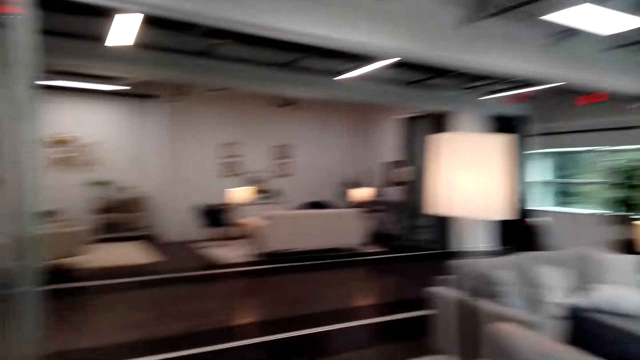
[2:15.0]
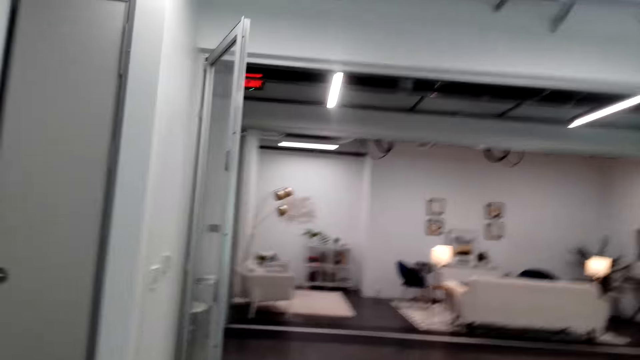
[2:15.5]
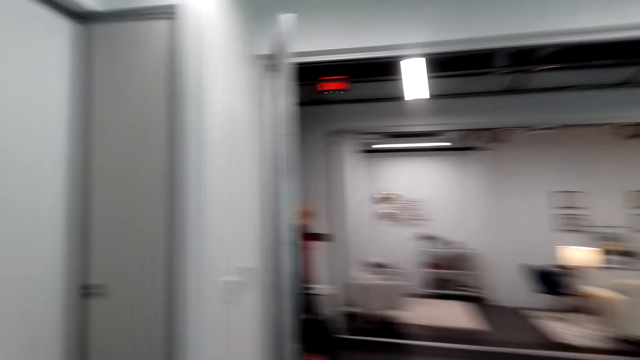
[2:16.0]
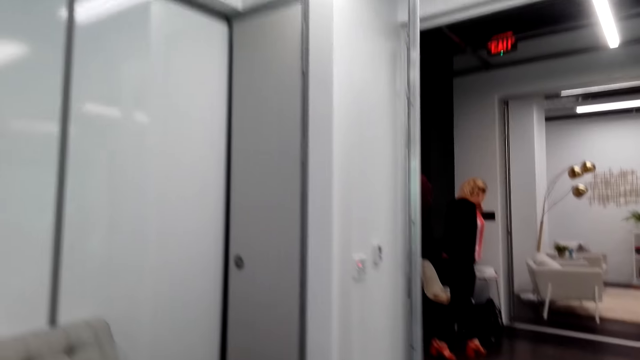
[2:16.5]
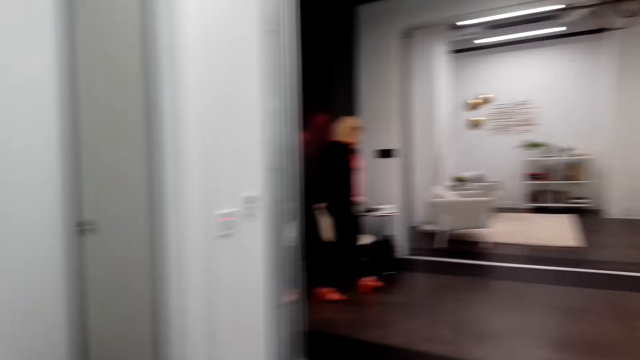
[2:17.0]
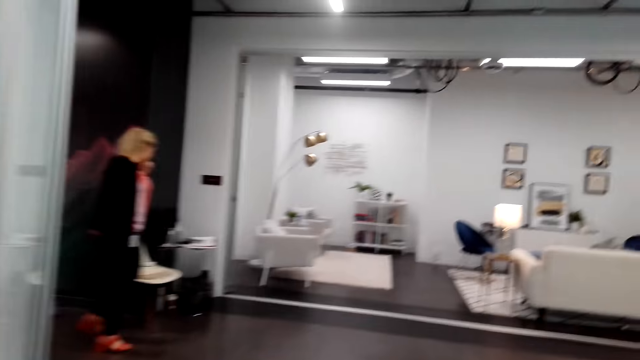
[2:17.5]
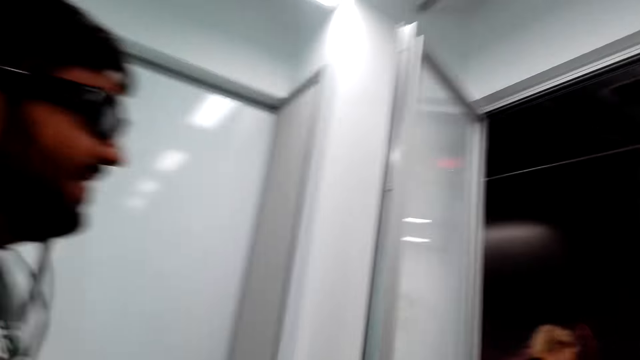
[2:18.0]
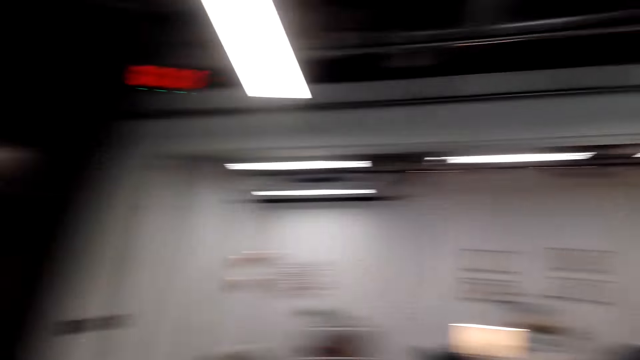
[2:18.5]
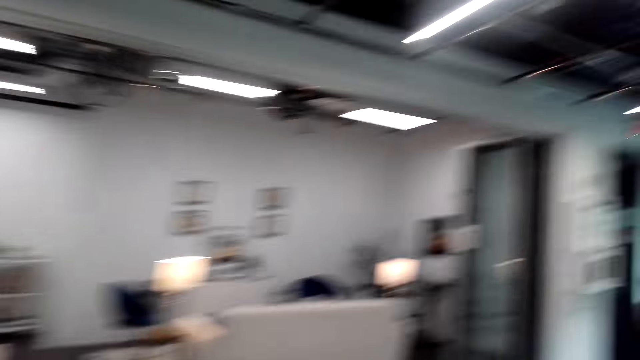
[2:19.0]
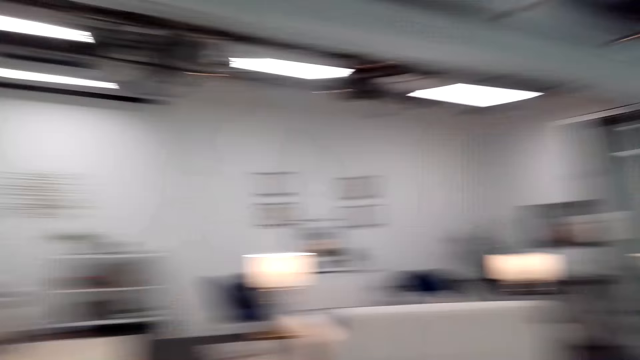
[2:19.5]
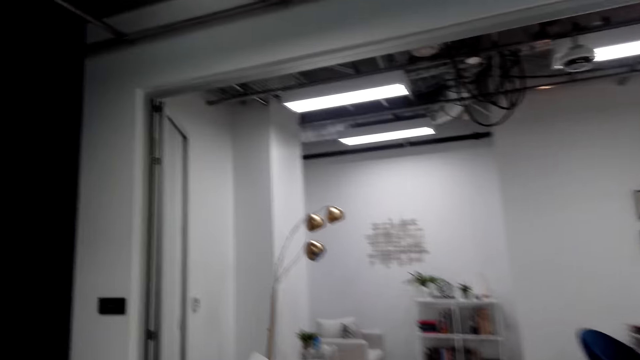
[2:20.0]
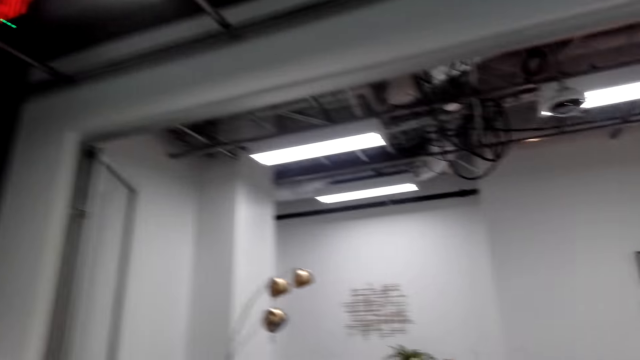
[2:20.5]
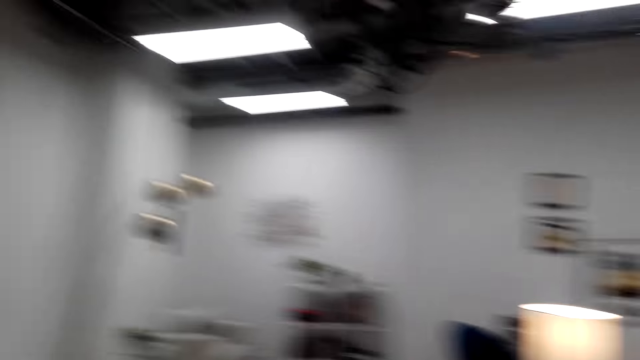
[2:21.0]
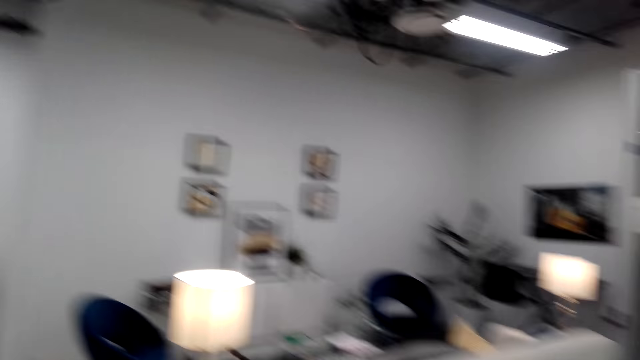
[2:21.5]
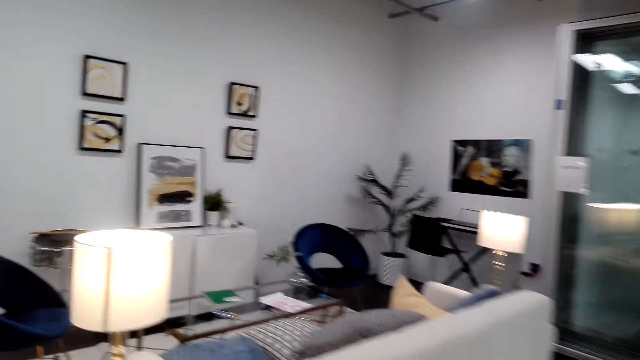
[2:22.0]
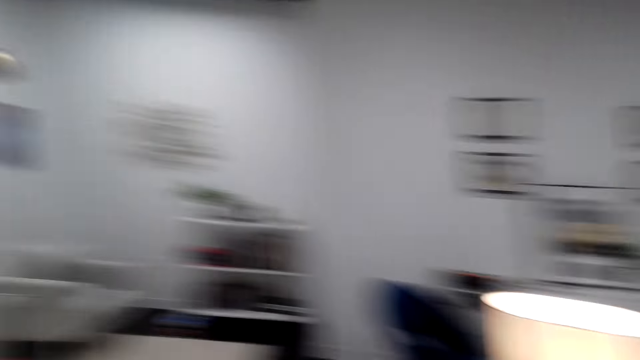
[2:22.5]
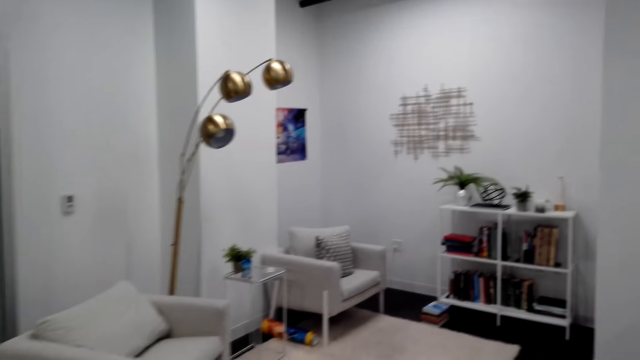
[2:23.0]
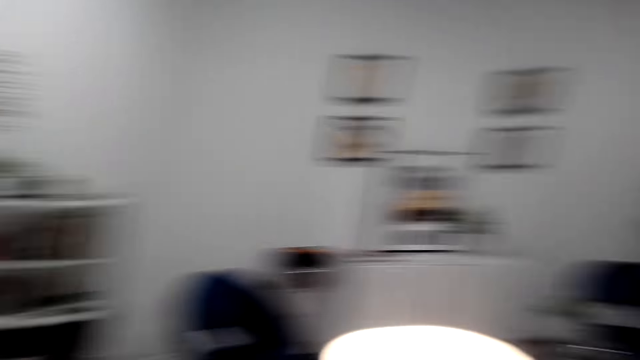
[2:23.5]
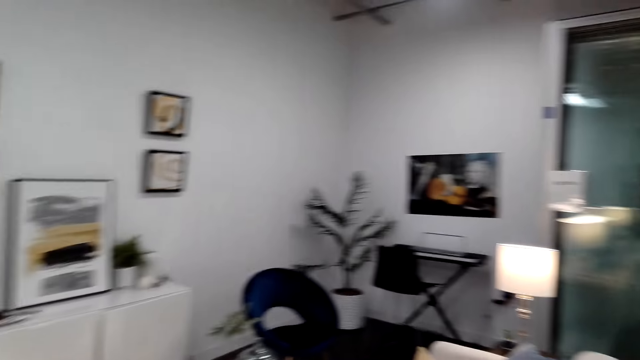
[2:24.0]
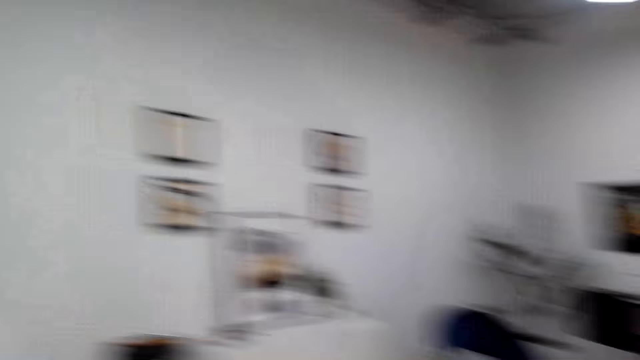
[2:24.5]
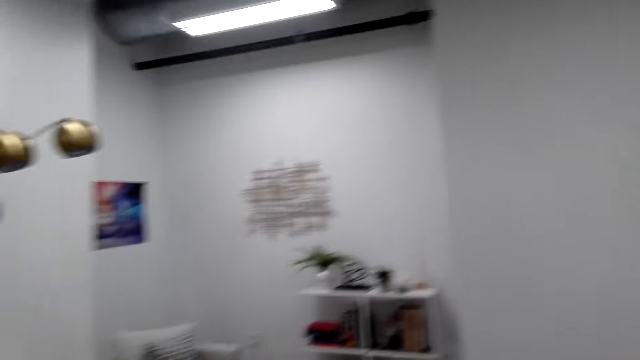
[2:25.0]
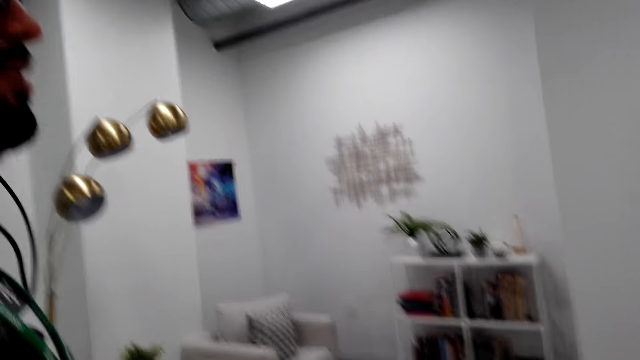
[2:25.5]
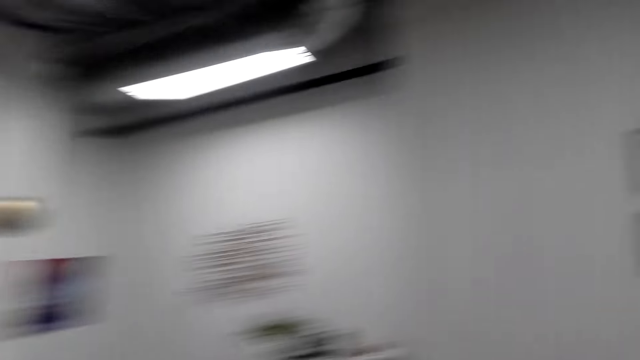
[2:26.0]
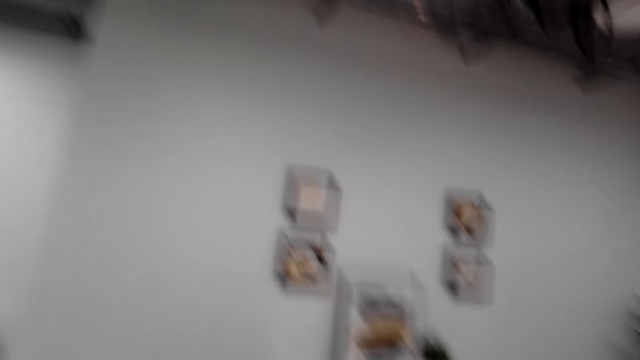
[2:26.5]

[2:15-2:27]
The camera wearer walks towards the living area. They talk with a man. They look around the living area.

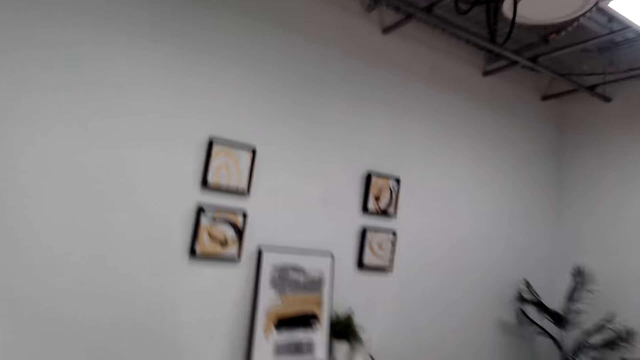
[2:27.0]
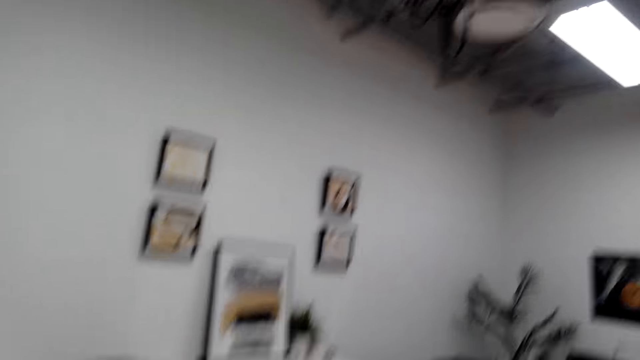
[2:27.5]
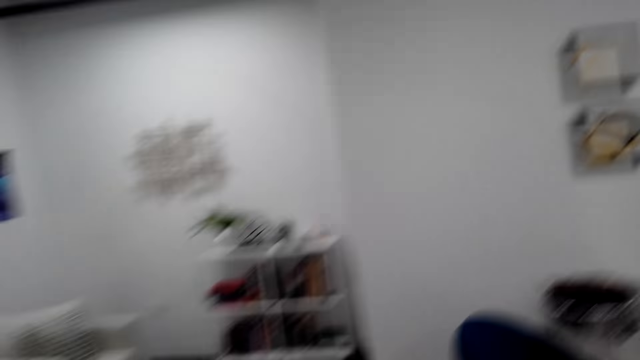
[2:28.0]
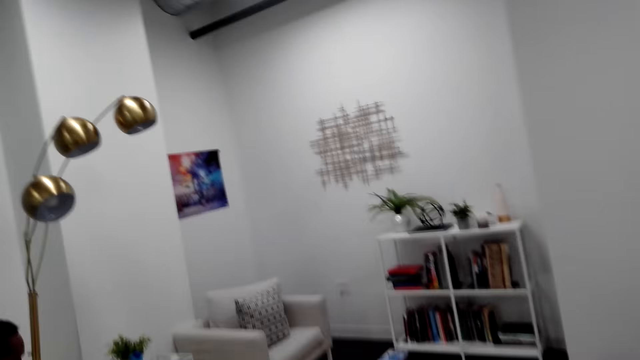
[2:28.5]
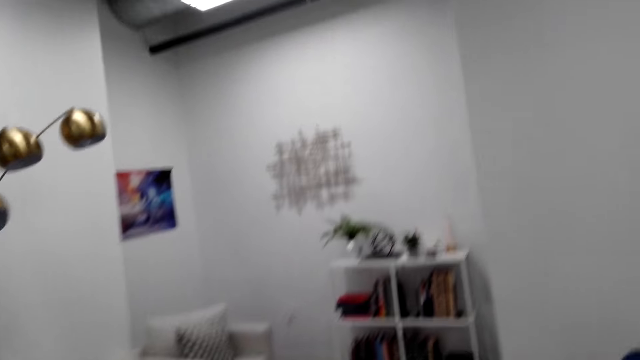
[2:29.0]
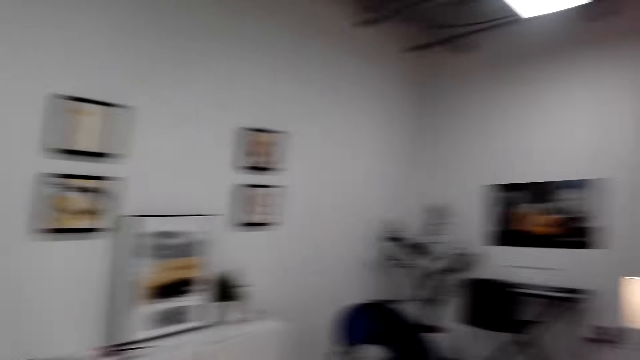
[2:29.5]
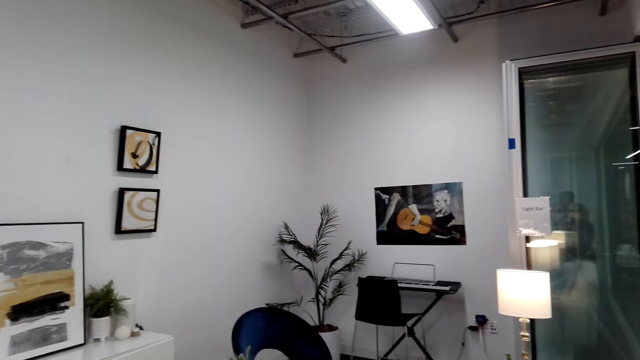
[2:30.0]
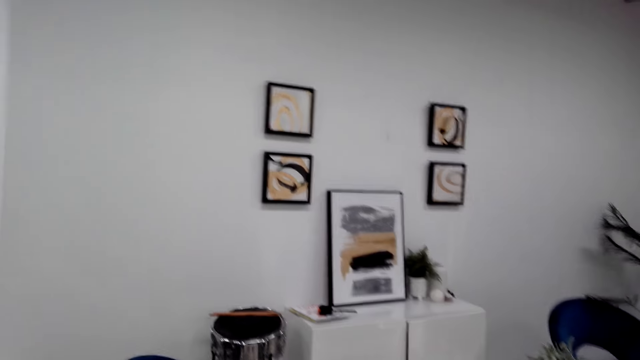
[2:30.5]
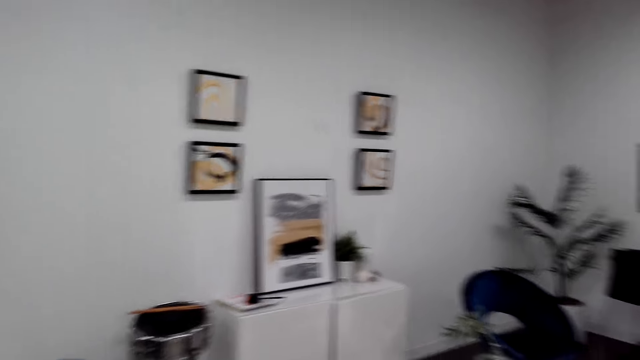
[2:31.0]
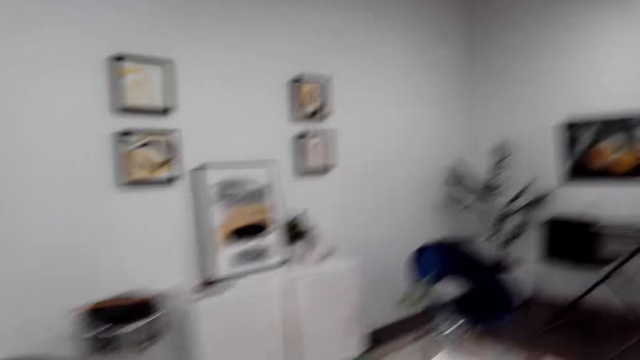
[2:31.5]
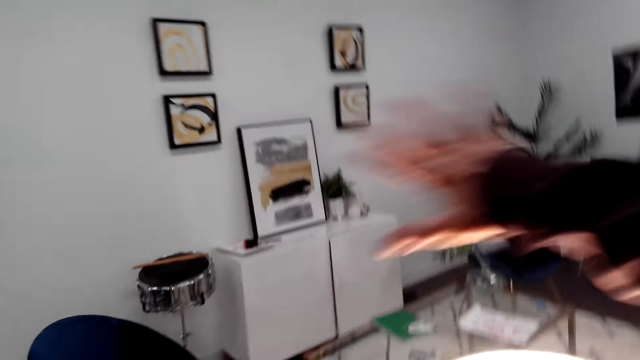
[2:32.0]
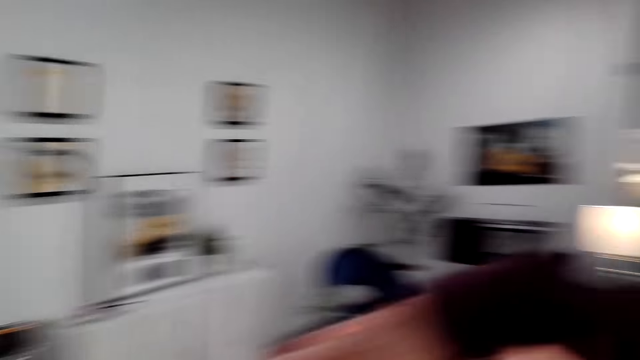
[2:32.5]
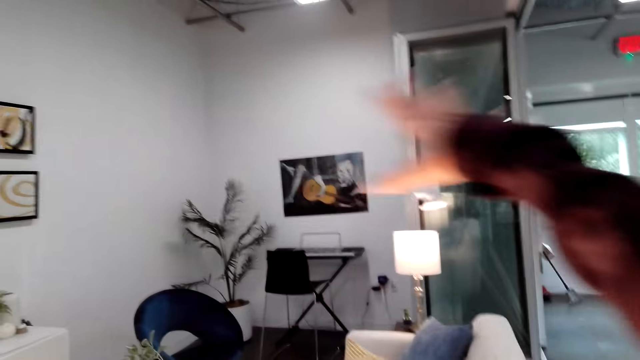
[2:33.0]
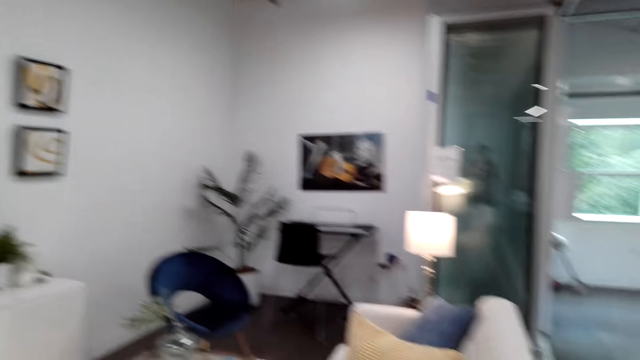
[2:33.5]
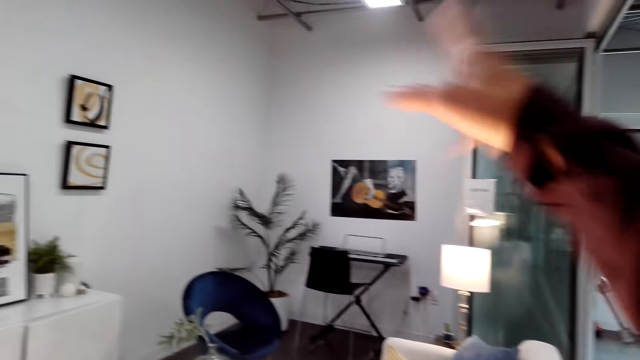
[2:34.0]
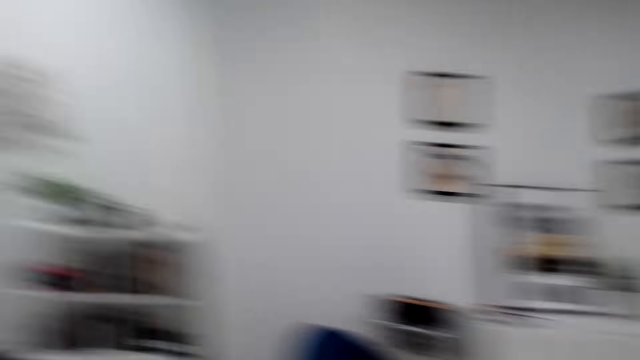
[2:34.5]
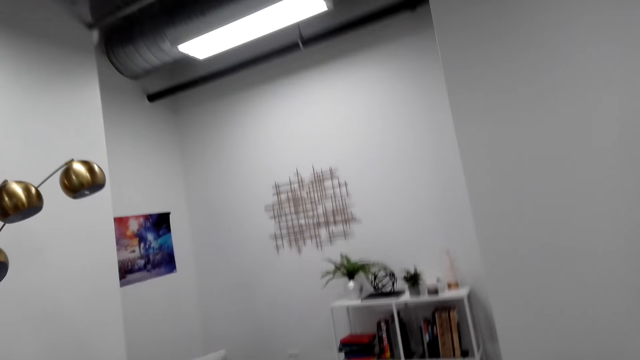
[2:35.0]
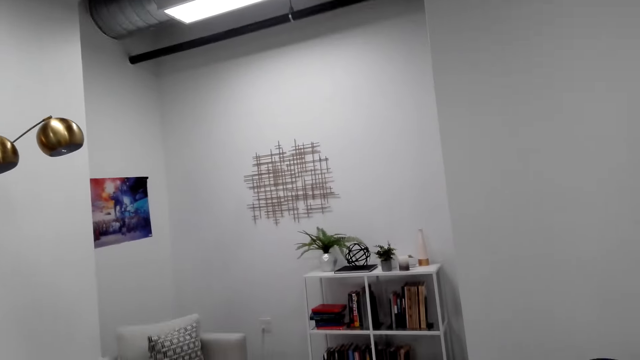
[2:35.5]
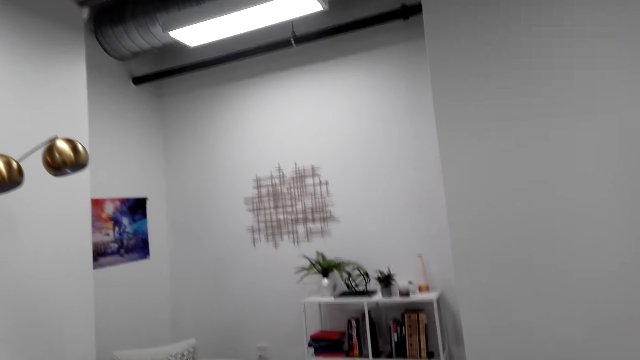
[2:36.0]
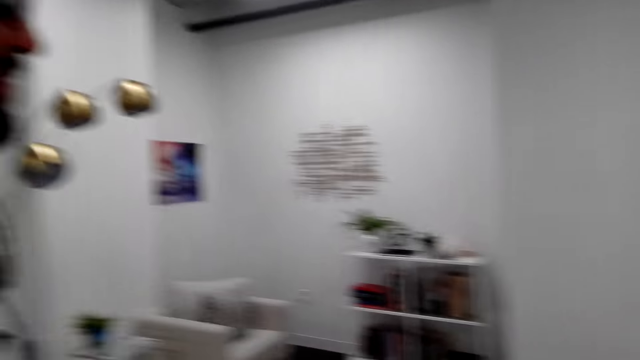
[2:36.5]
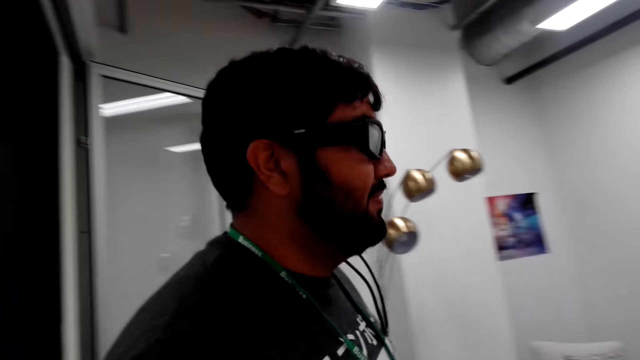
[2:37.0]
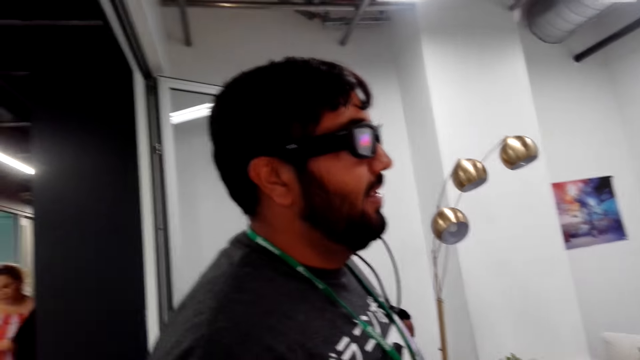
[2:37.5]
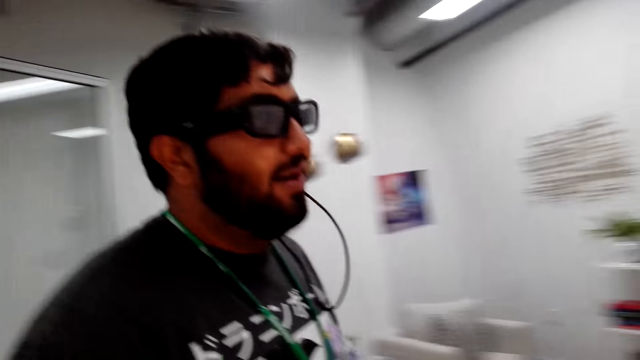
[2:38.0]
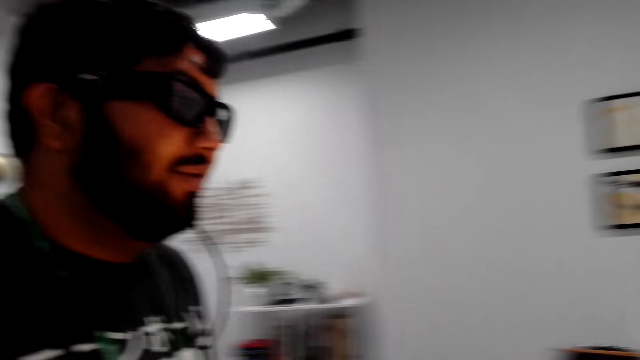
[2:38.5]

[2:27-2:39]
The camera wearer does a hand movement. They converse with a man.
